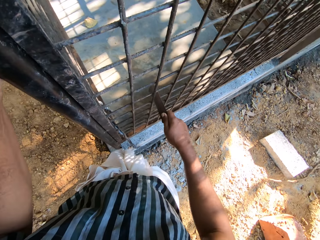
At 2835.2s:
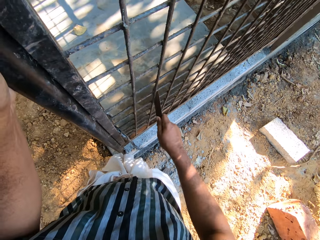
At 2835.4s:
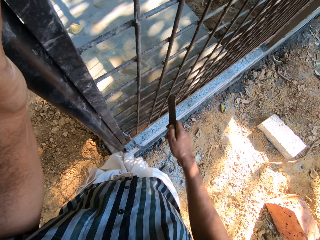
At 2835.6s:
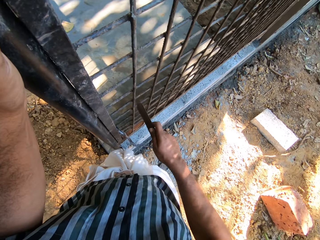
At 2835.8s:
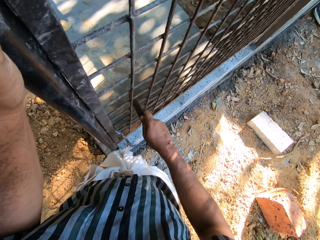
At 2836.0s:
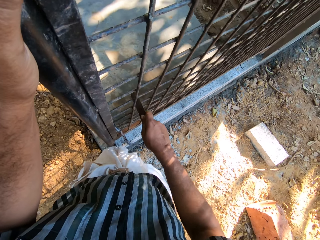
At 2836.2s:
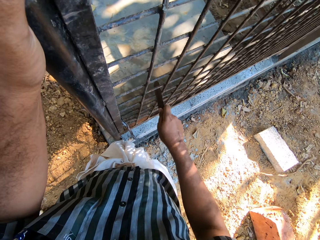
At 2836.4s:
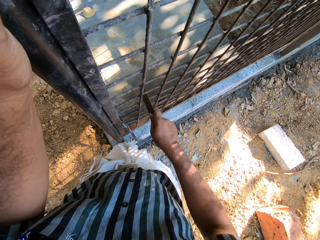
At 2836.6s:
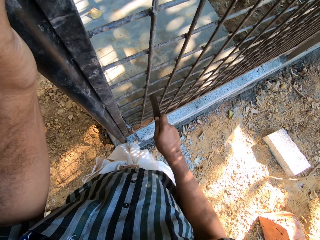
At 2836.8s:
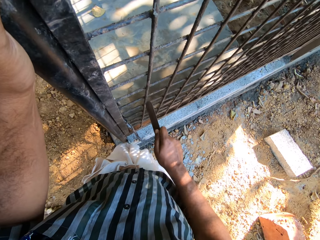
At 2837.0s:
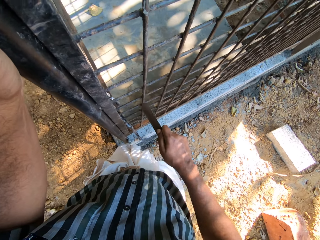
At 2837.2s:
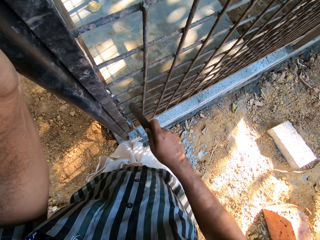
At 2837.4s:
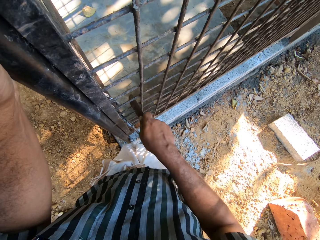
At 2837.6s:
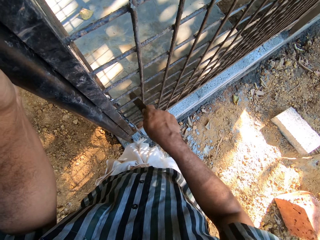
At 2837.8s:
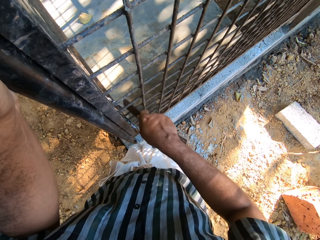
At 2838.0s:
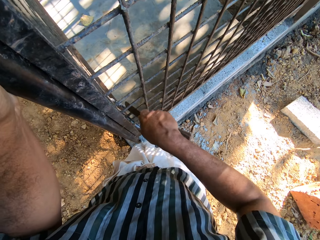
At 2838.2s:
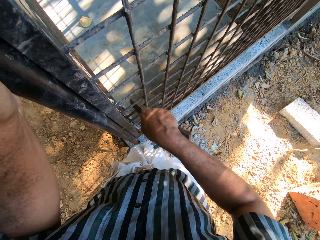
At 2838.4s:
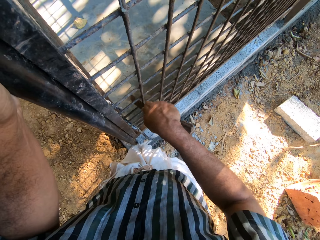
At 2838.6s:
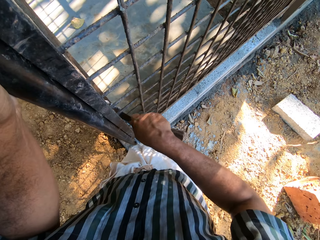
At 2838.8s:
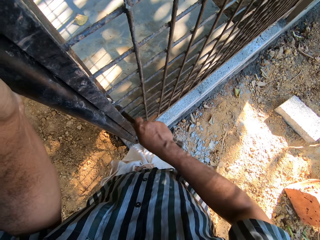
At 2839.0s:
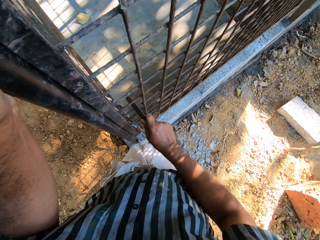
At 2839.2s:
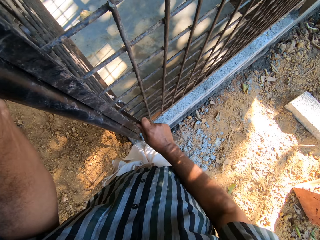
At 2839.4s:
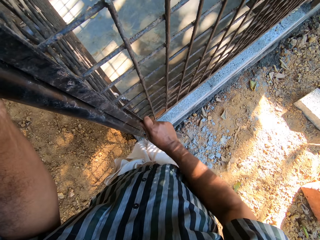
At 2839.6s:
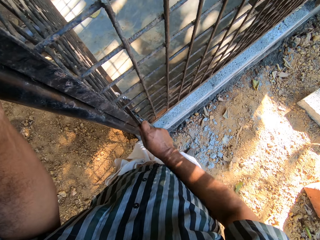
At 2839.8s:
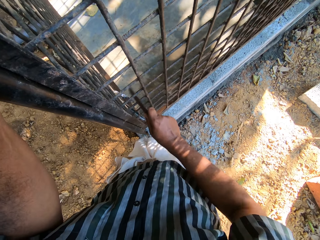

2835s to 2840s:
The camera wearer scratches the wired fence with a piece of metal.

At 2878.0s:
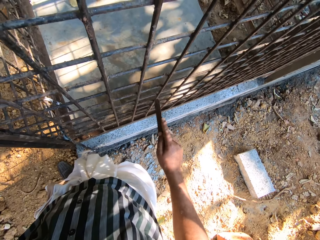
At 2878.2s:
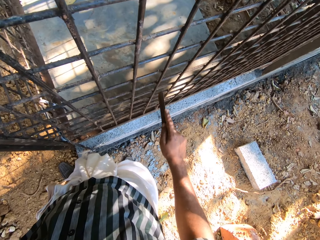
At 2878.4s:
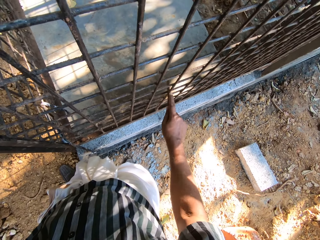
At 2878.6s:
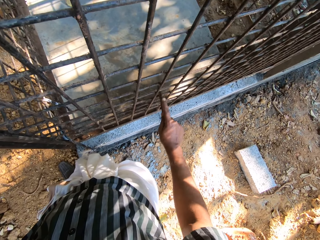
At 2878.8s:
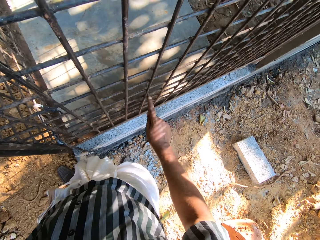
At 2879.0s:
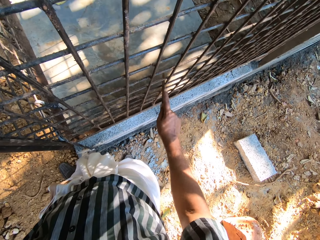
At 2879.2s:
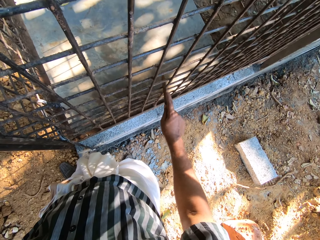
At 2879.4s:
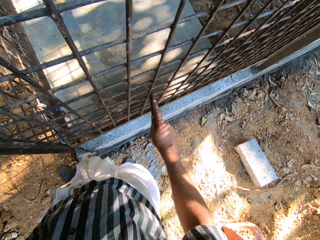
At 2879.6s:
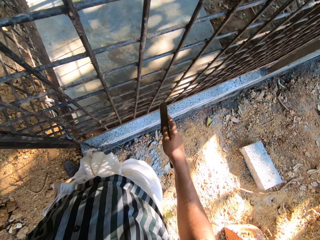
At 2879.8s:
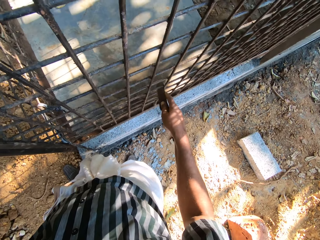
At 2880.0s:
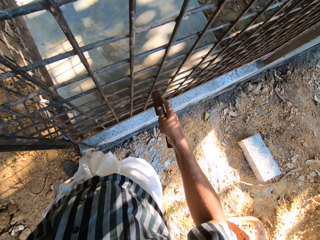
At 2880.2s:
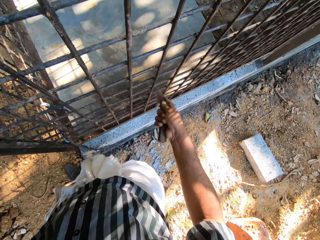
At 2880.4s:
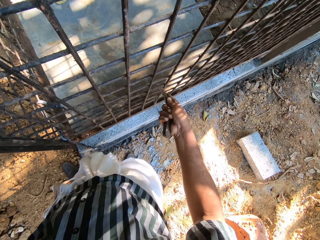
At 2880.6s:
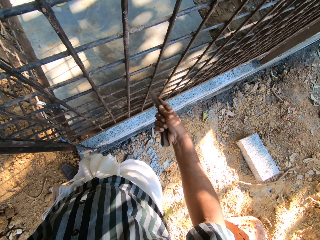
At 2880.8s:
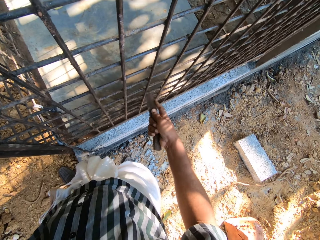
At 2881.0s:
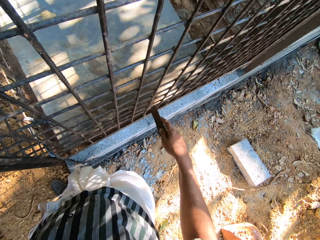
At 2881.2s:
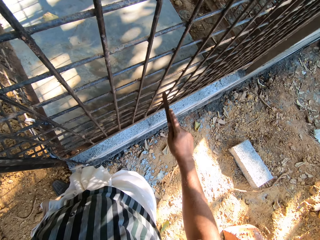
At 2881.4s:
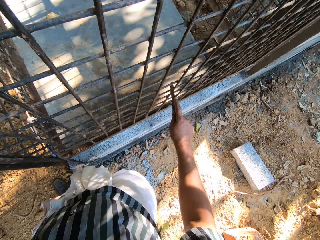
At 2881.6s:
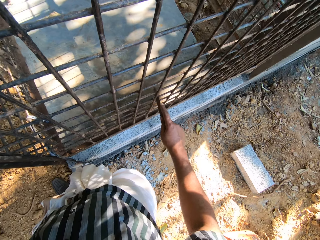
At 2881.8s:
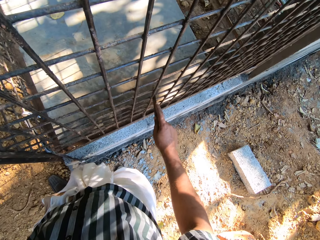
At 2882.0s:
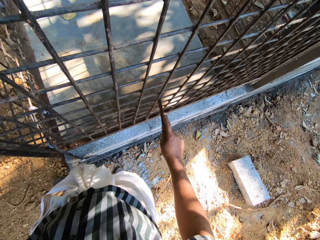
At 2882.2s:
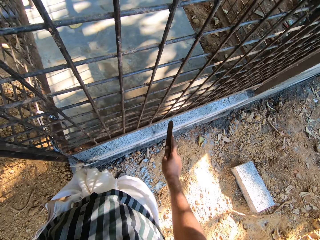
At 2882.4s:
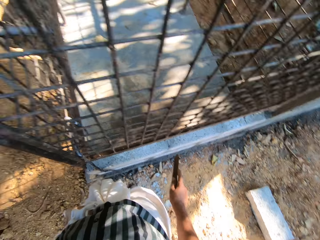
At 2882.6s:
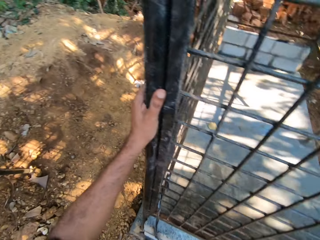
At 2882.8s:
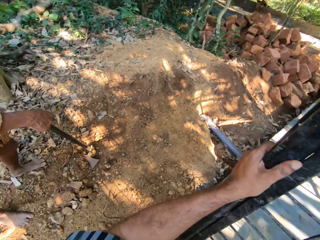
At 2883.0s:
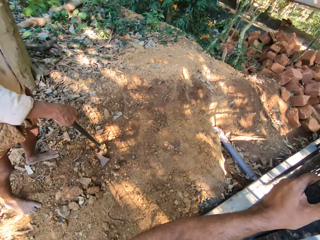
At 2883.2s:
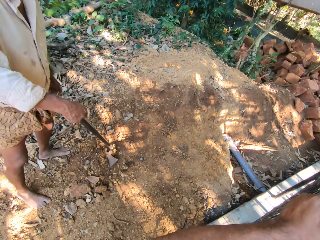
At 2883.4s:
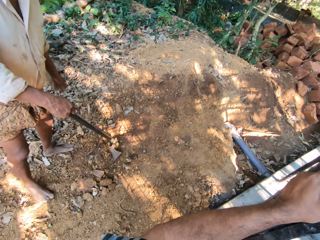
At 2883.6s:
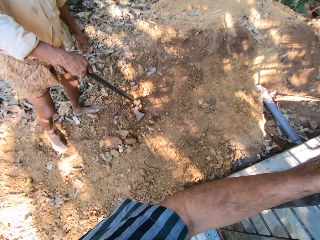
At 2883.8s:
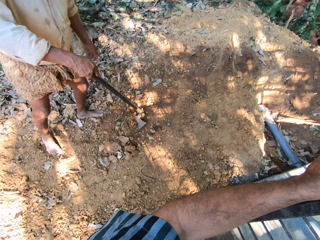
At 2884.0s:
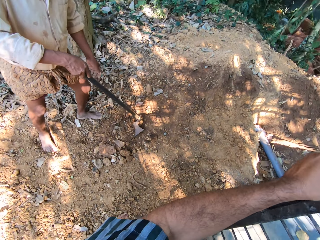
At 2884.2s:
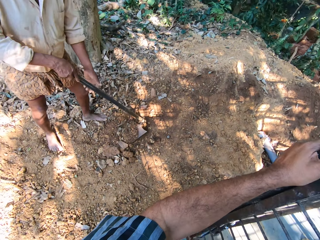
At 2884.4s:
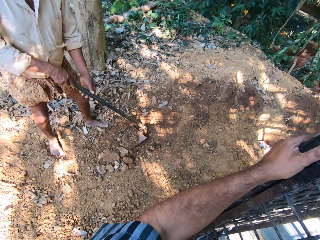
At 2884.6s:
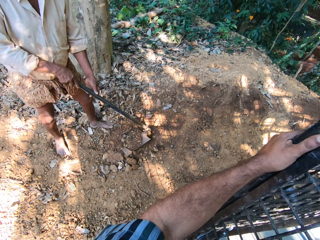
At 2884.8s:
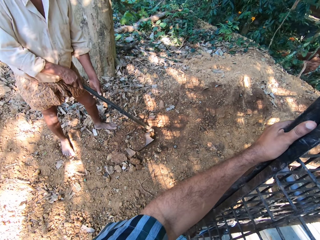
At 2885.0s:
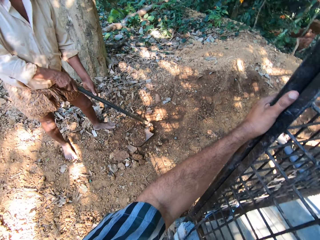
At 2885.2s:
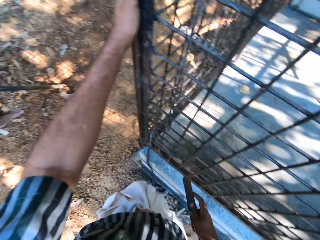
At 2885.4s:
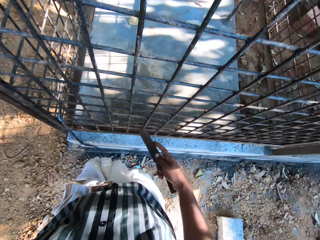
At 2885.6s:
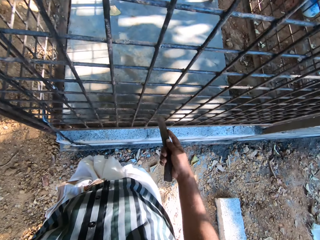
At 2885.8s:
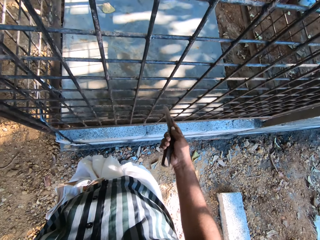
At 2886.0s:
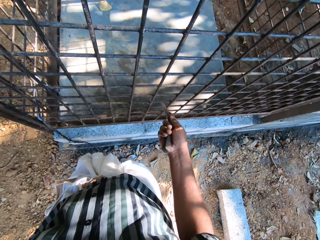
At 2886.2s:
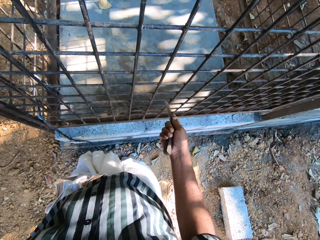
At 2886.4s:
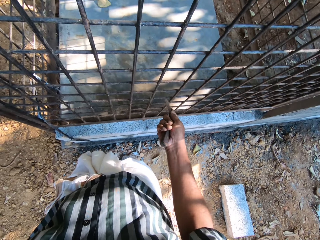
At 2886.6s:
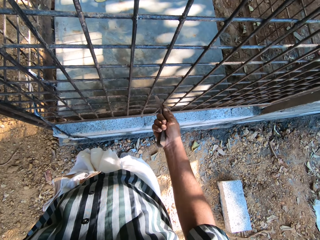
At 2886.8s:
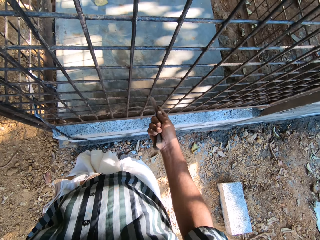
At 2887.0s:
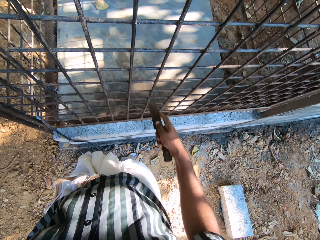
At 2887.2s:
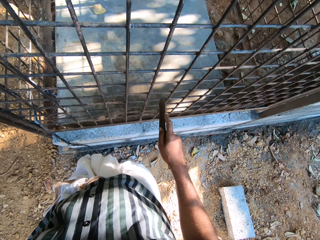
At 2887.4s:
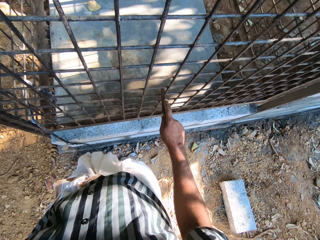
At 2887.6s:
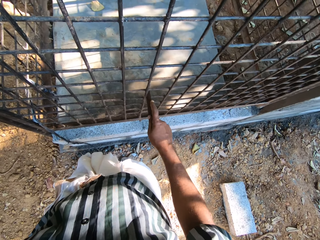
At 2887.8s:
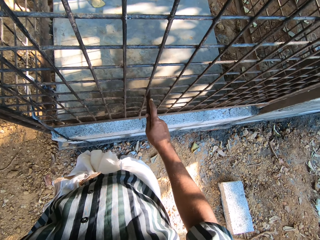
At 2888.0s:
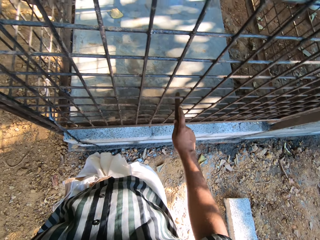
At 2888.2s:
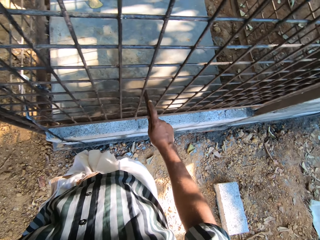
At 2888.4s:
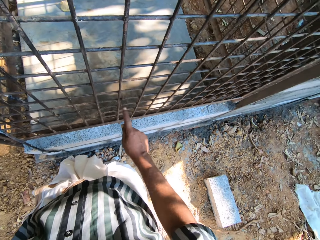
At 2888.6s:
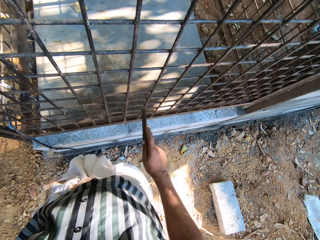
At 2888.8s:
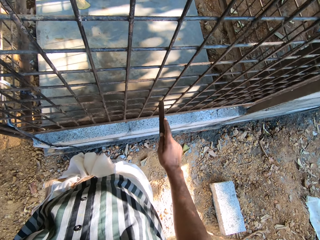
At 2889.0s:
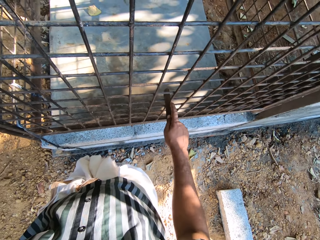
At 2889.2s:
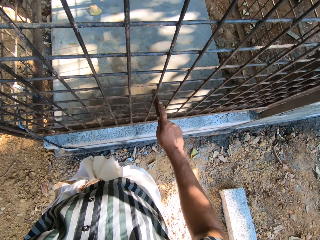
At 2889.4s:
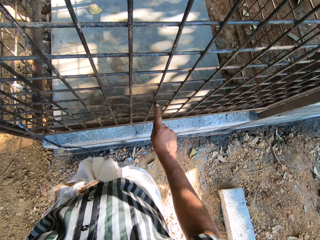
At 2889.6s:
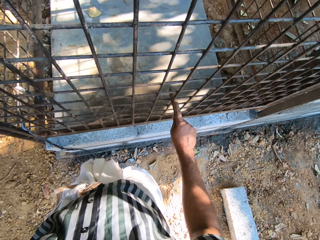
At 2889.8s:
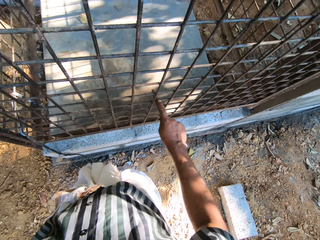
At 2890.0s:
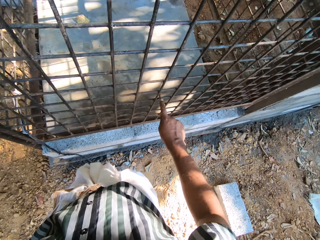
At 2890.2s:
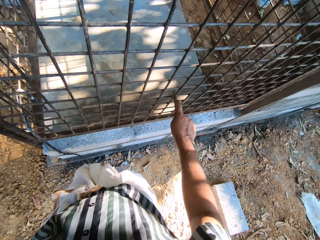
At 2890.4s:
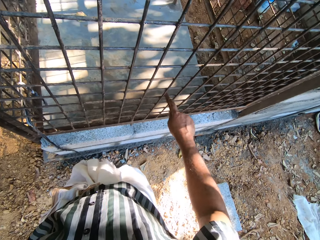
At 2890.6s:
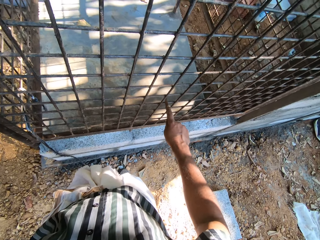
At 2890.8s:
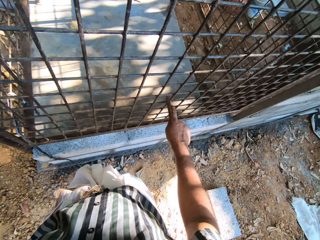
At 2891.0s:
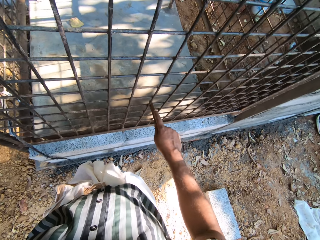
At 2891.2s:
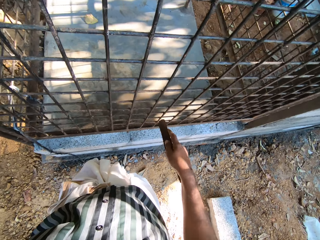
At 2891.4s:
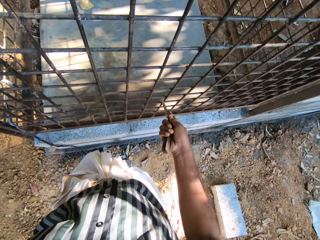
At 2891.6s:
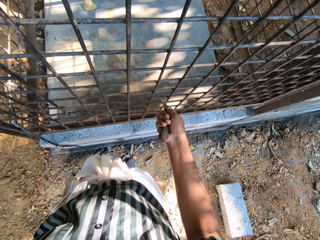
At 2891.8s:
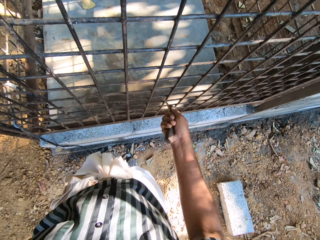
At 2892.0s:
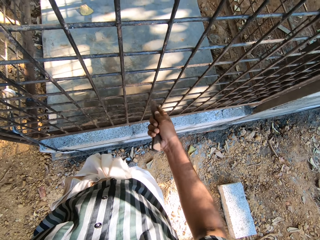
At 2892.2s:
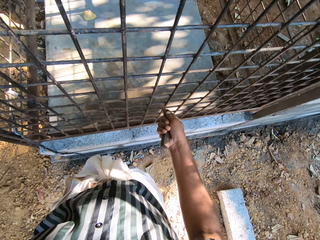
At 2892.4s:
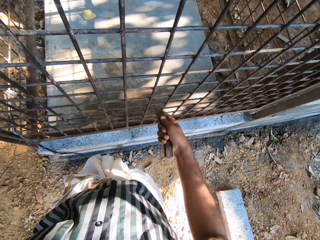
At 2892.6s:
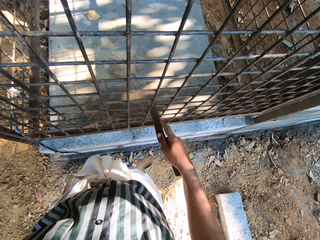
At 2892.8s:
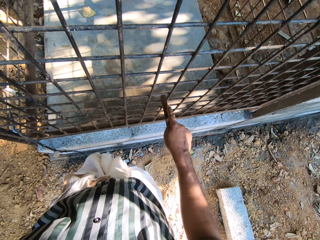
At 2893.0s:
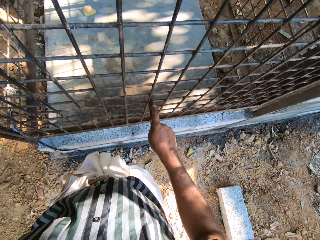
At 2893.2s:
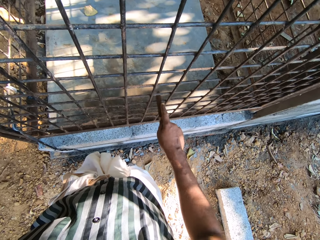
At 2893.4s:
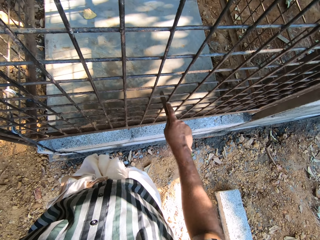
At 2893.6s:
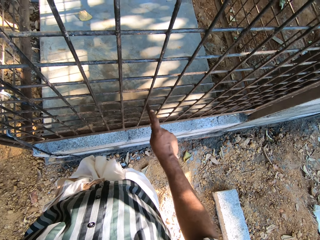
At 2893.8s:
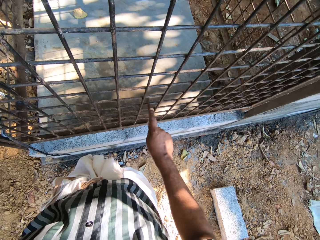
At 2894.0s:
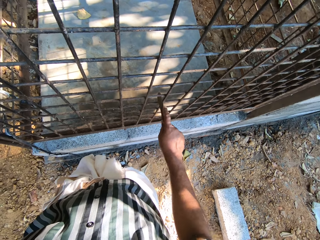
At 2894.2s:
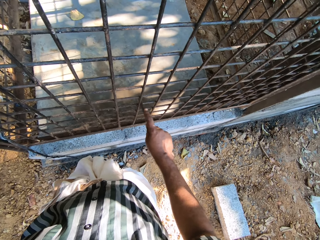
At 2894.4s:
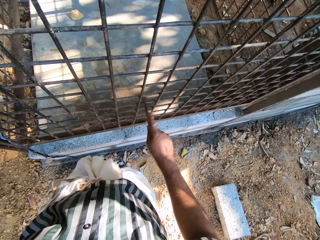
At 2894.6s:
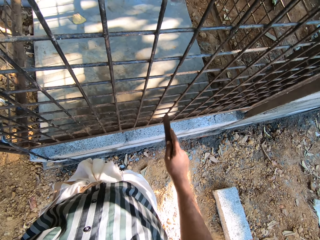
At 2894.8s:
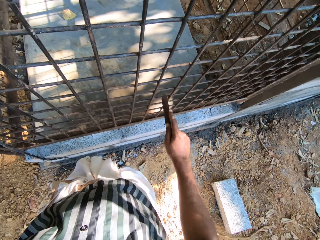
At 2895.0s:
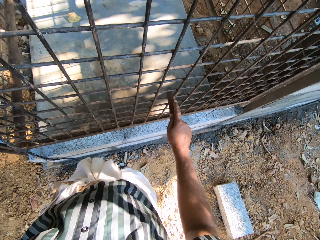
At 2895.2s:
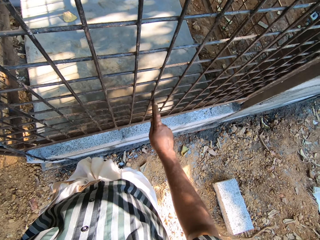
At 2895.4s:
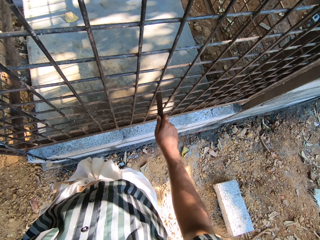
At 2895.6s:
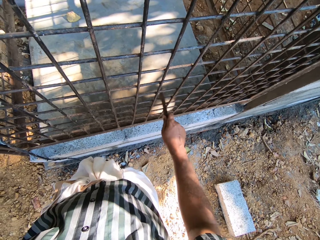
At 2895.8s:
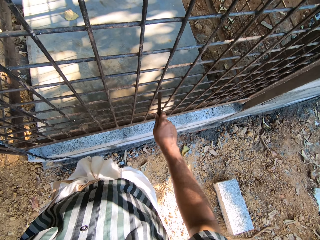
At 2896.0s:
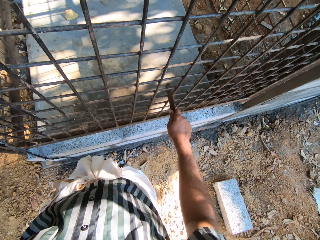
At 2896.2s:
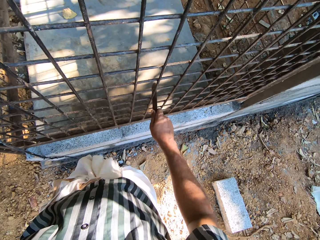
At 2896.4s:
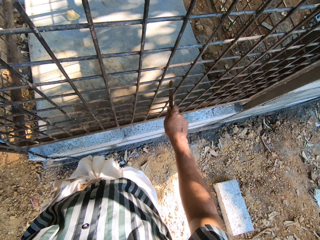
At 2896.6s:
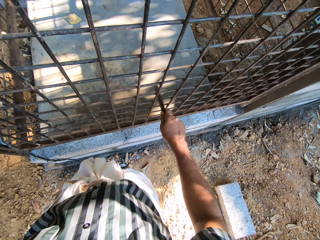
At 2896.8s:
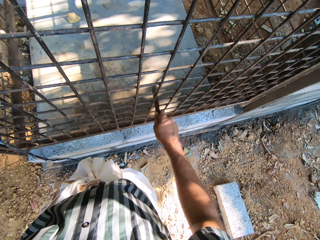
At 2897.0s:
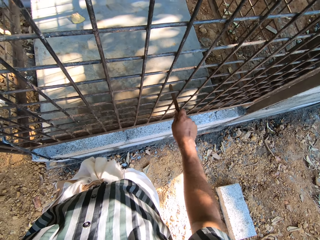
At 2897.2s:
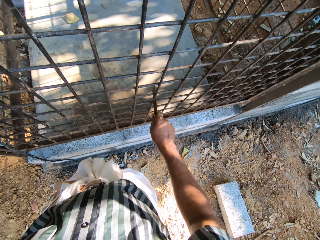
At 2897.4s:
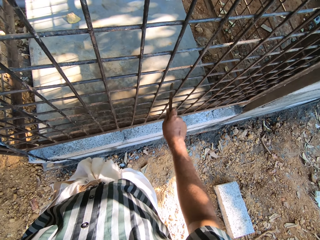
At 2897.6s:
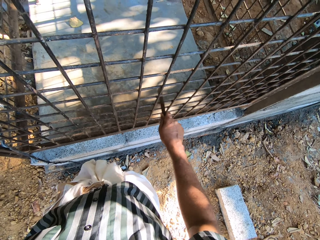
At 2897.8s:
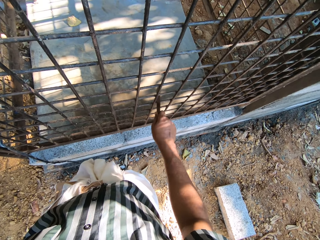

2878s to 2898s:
A man interacts with the camera wearer. The camera wearer holds the hoe with both hands. He scrapes the metal cage or wired fence with the file or piece of metal in his right hand.
